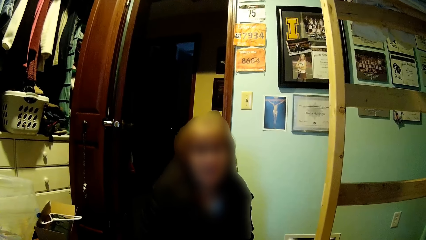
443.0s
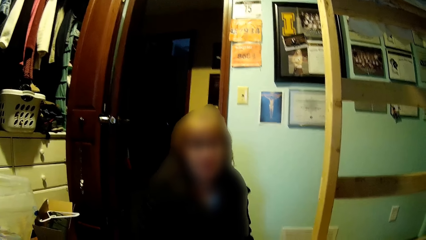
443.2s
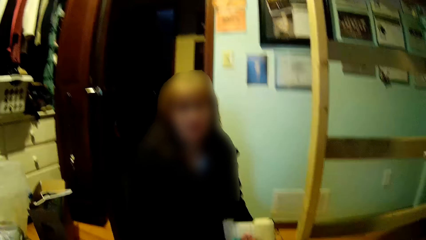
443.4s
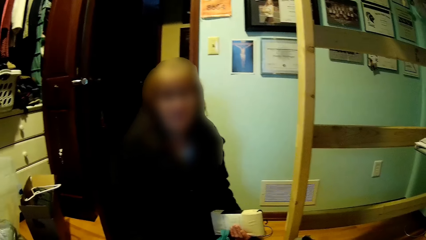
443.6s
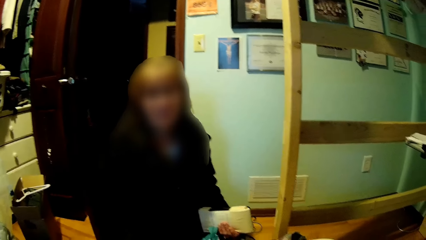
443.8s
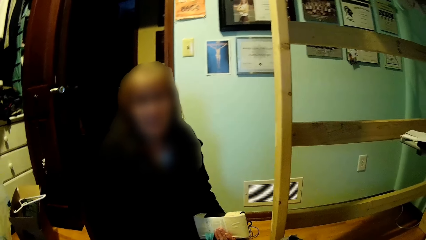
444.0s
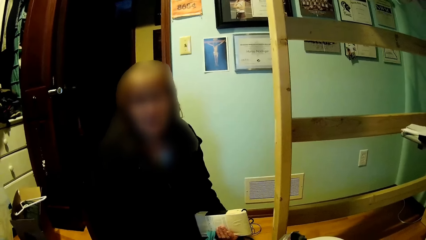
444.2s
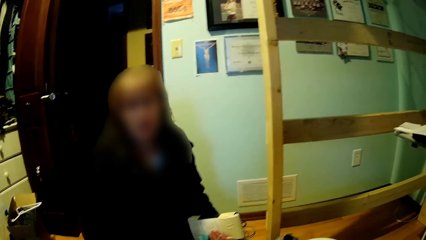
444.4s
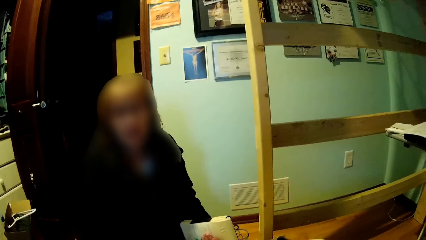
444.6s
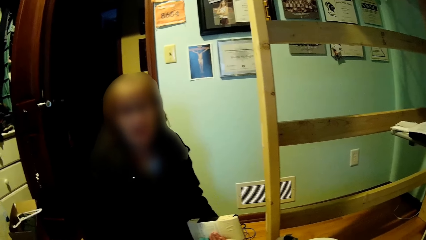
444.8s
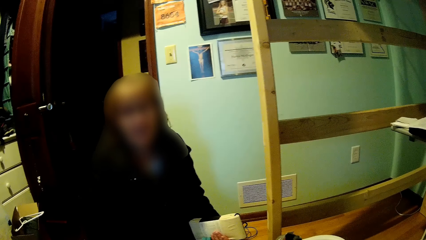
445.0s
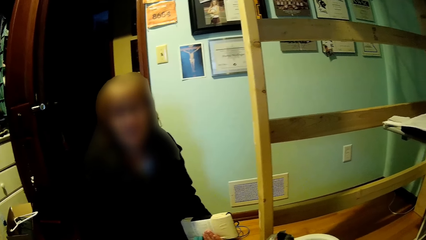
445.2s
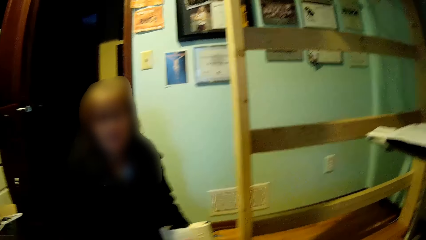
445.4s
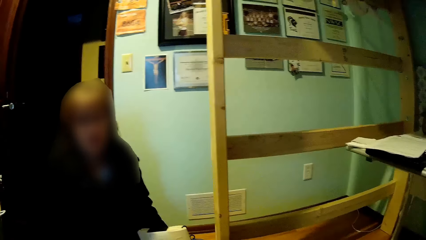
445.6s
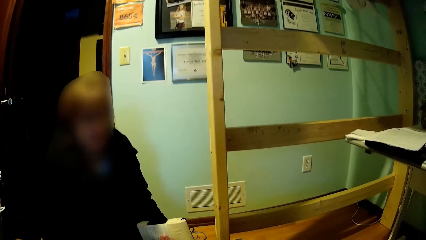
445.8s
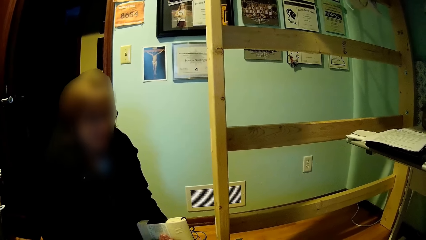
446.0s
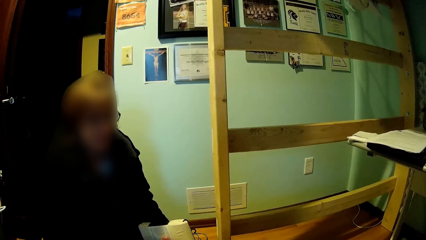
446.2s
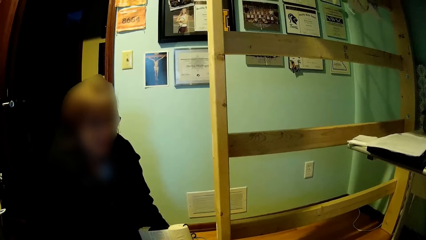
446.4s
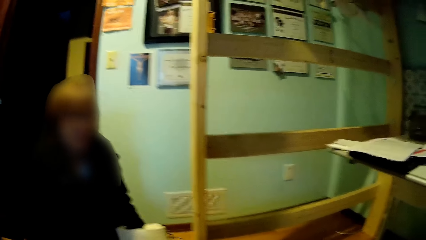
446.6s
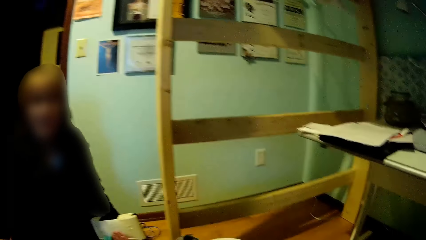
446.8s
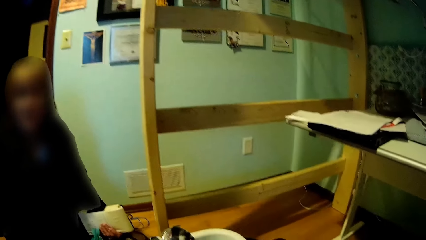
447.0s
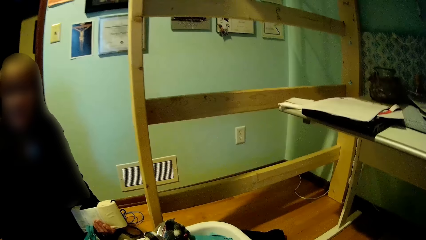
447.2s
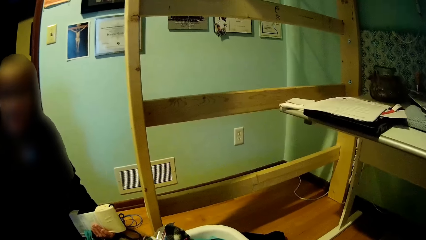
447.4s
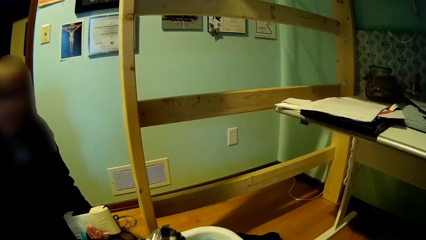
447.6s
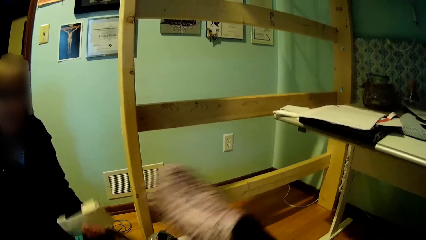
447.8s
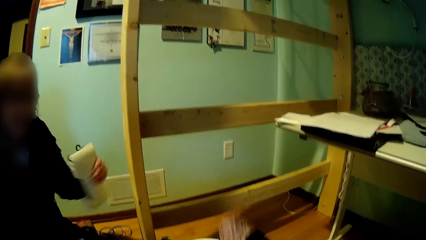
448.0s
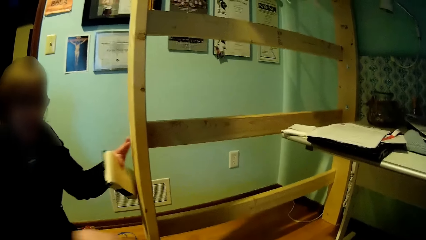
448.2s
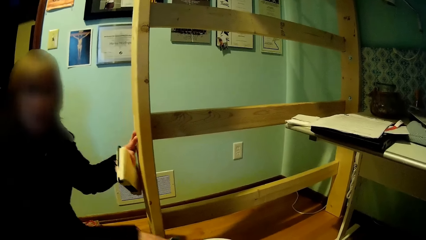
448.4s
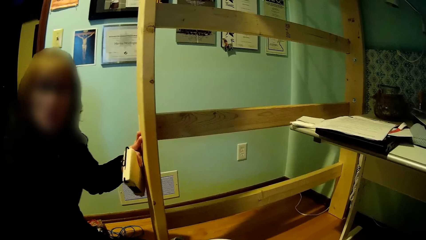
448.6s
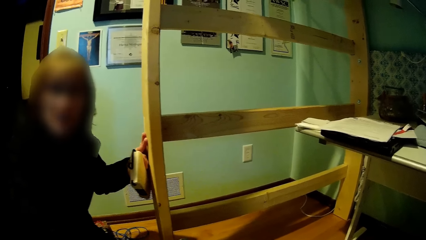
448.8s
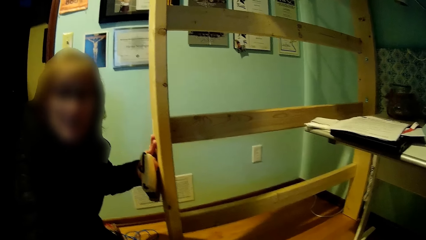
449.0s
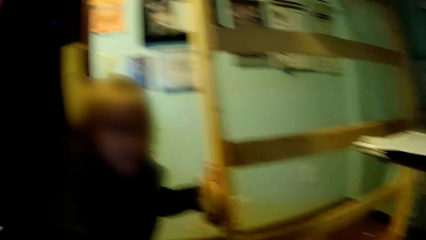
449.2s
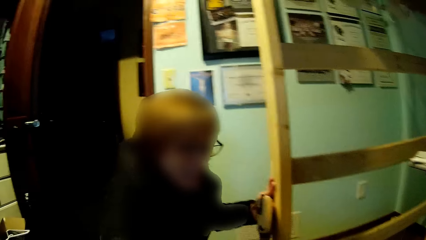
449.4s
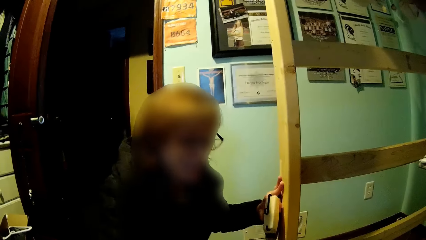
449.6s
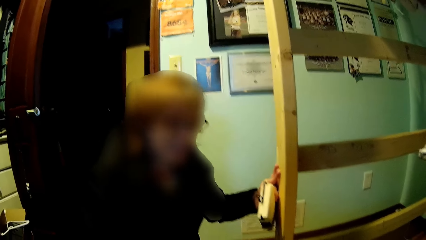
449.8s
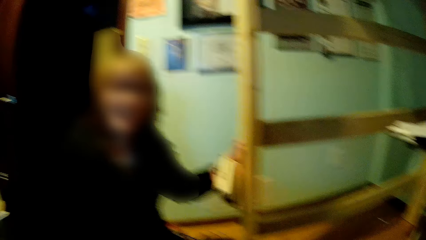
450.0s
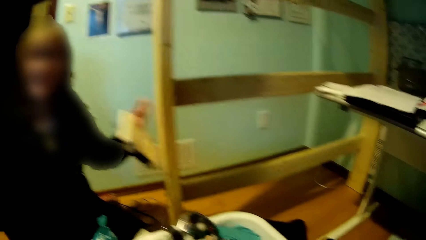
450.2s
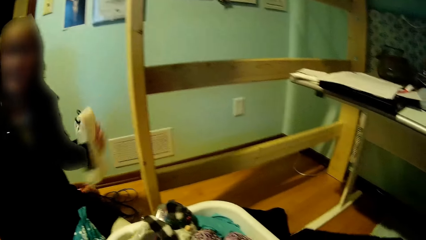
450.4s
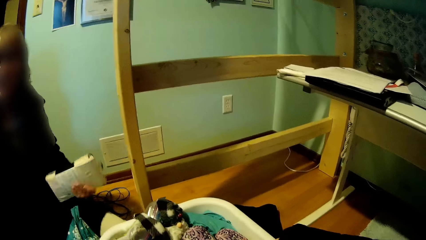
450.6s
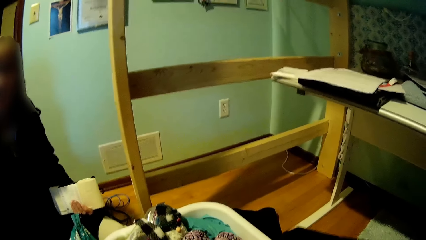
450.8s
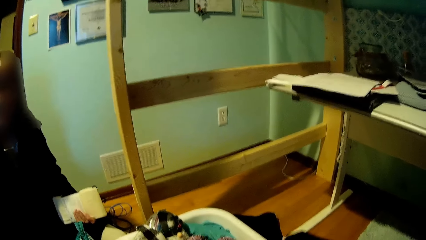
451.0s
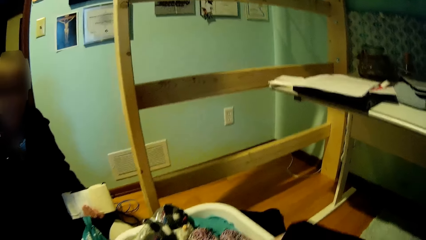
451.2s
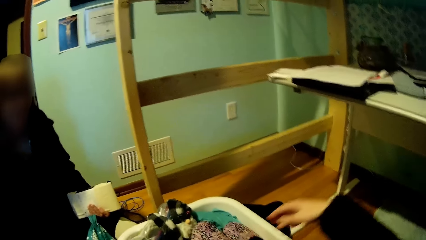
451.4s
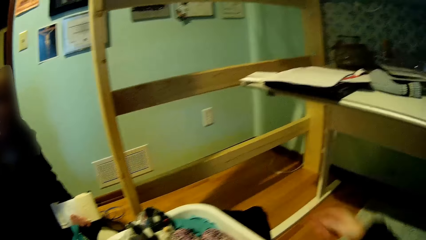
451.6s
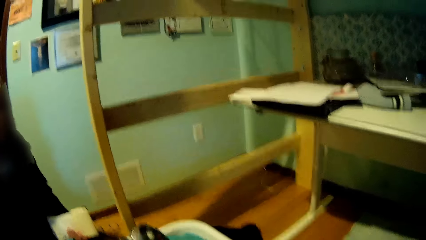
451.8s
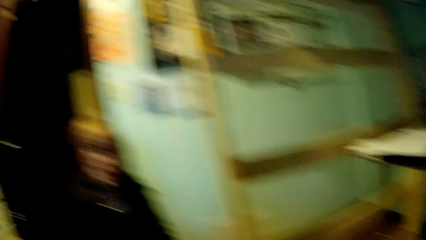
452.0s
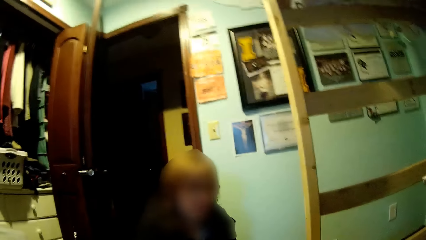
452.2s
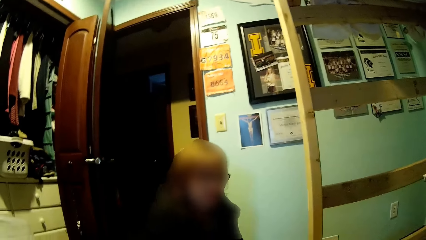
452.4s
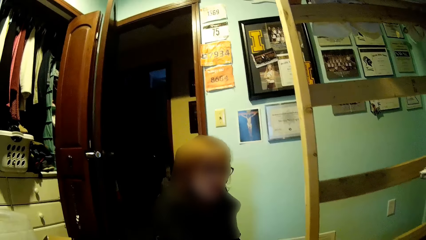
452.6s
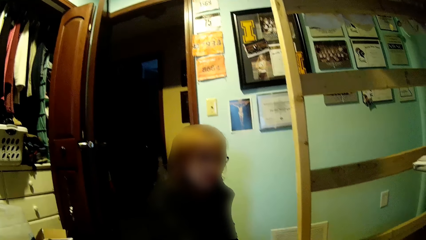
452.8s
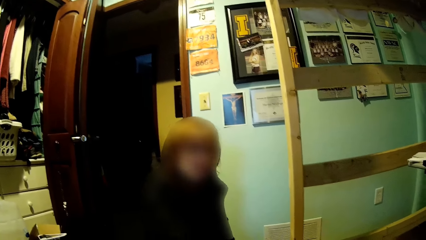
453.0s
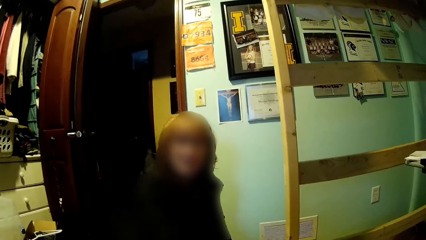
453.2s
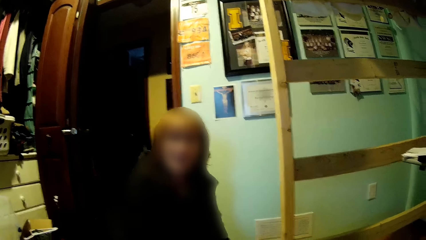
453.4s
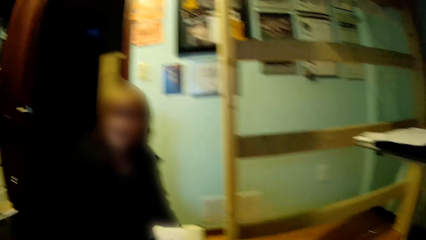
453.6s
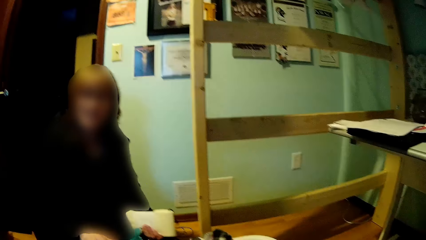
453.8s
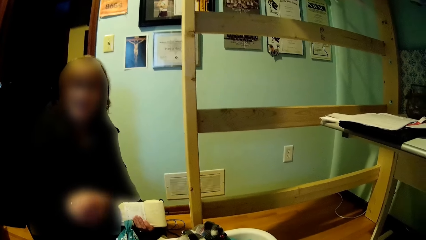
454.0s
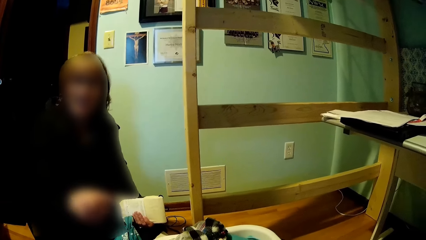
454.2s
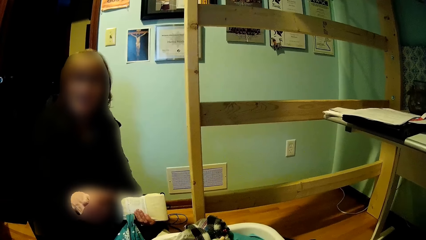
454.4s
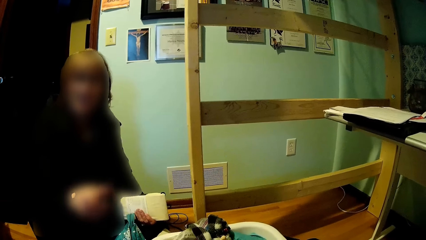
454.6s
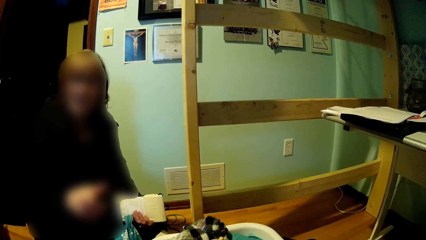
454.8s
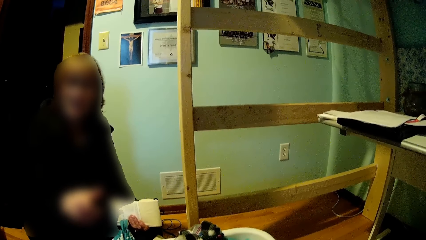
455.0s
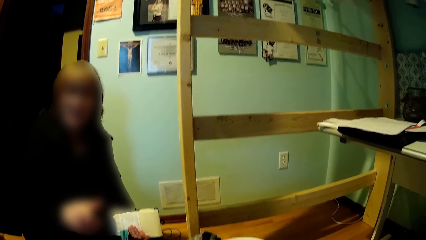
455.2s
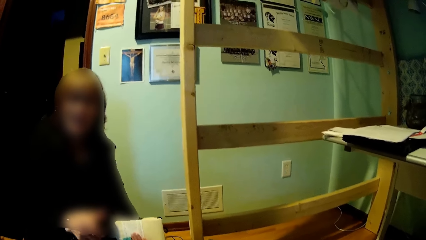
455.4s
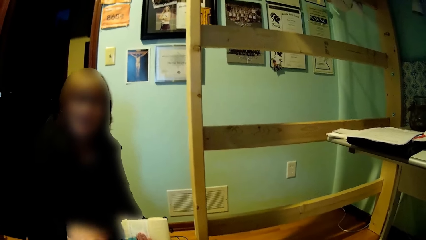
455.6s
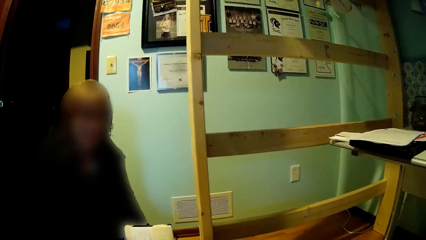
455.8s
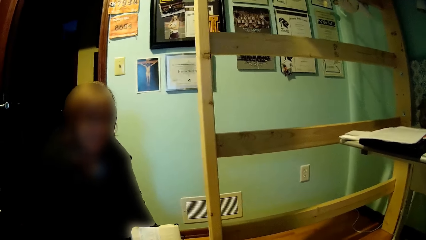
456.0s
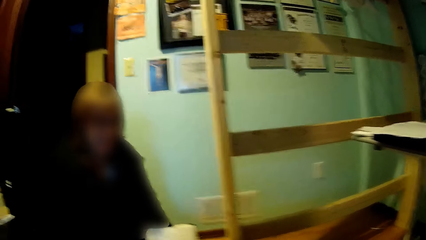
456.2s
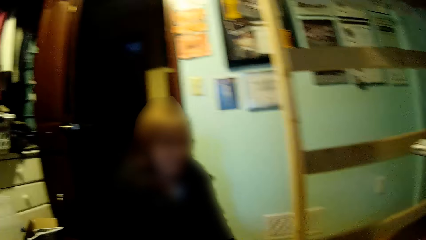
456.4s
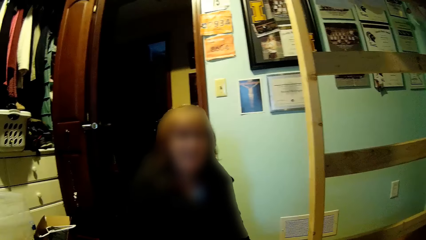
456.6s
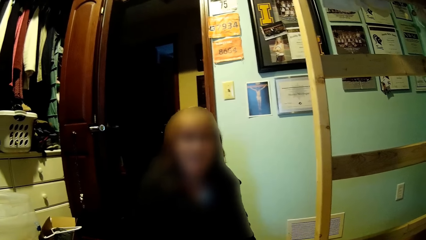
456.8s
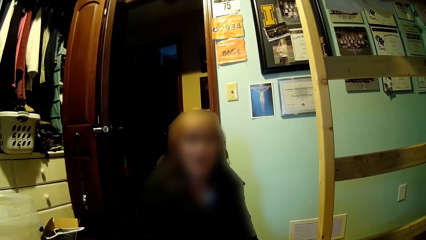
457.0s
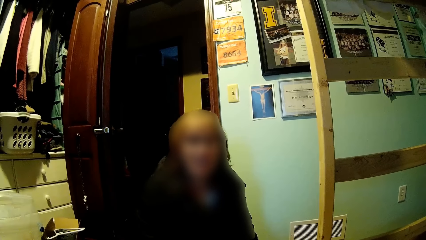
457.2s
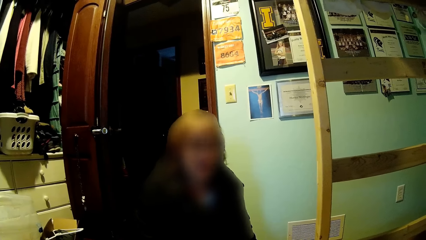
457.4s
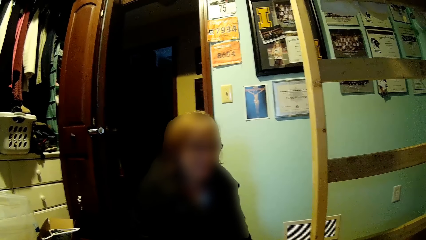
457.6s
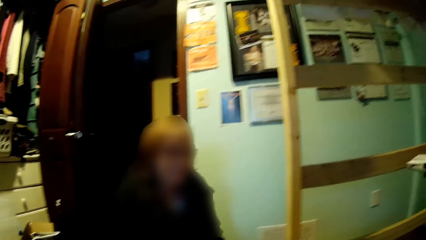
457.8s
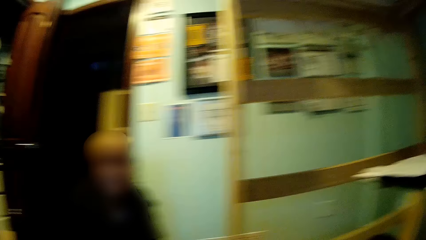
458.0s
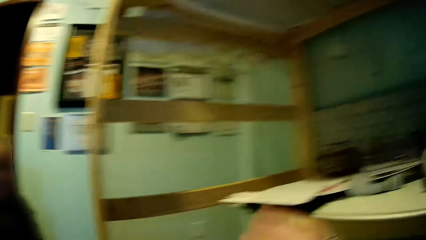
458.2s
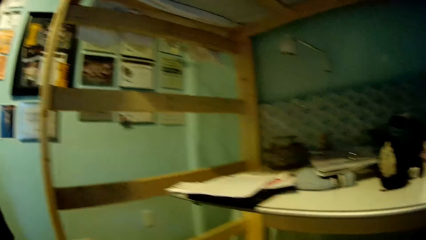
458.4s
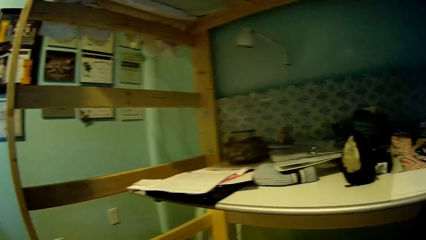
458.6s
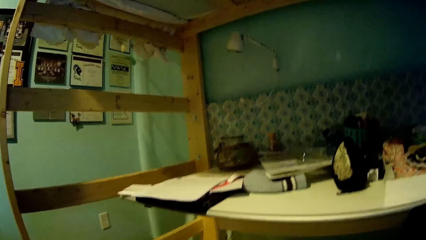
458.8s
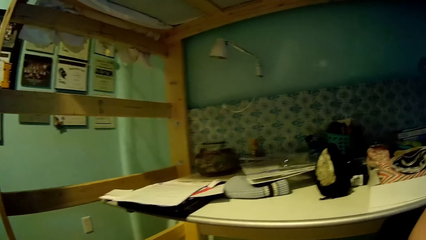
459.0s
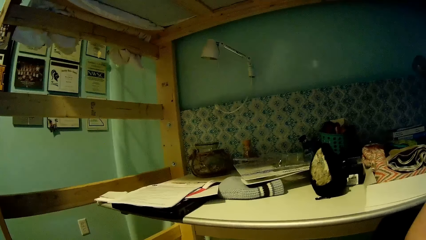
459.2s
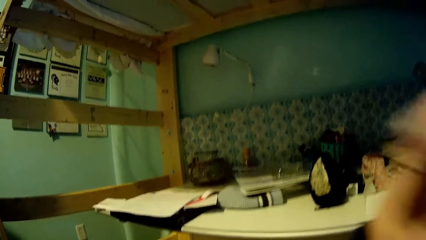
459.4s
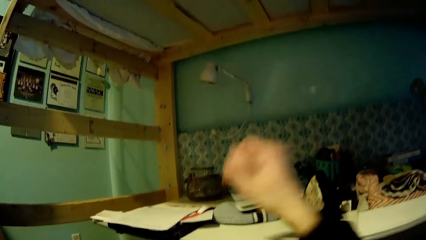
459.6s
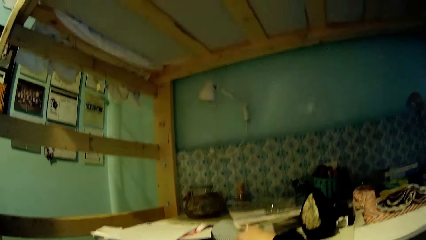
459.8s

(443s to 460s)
A woman talks to the camera wearer. The camera wearer removes a shoe from the bucket. The woman touches the bag. The woman talks to the camera wearer and moves the hand. The woman talks. The camera wearer moves the hand.
